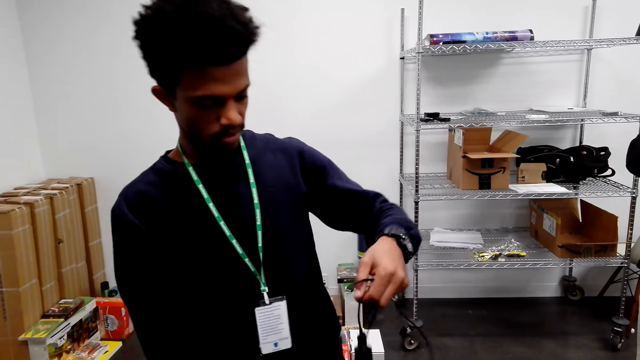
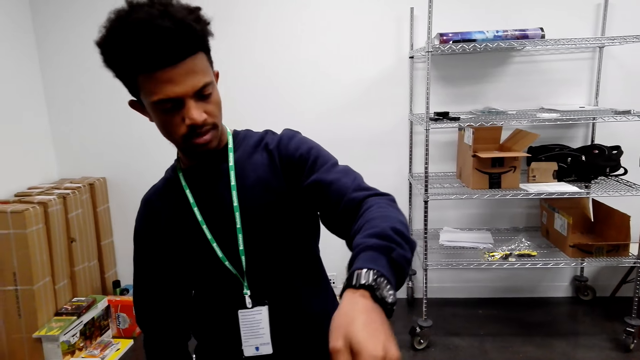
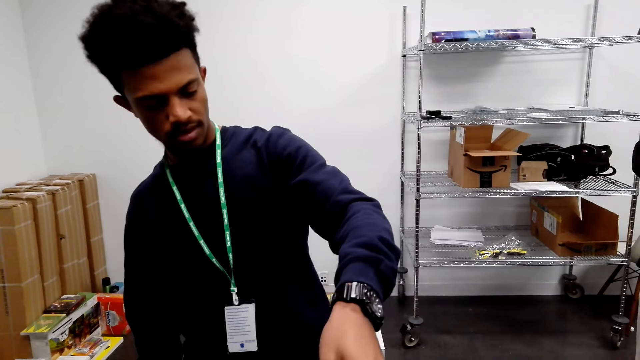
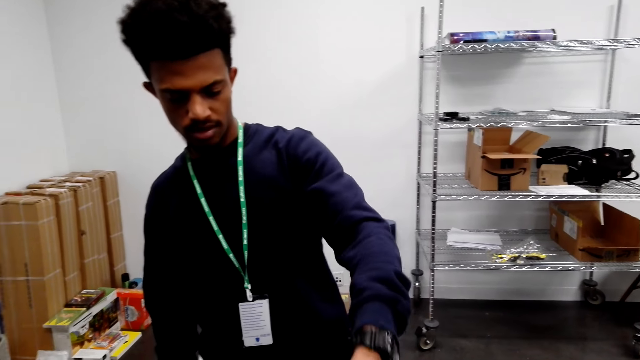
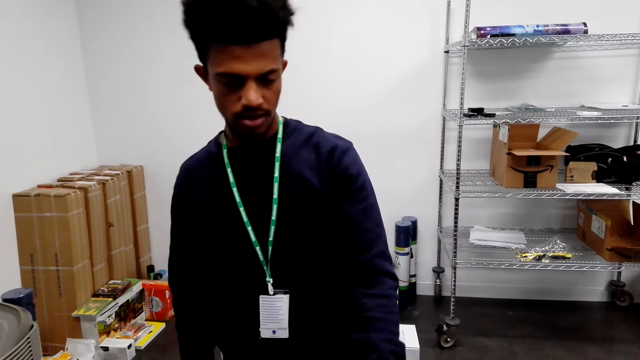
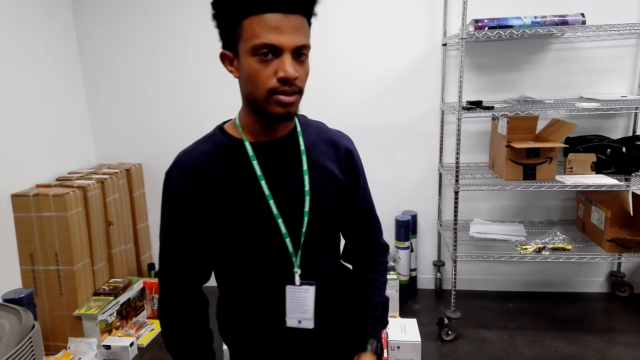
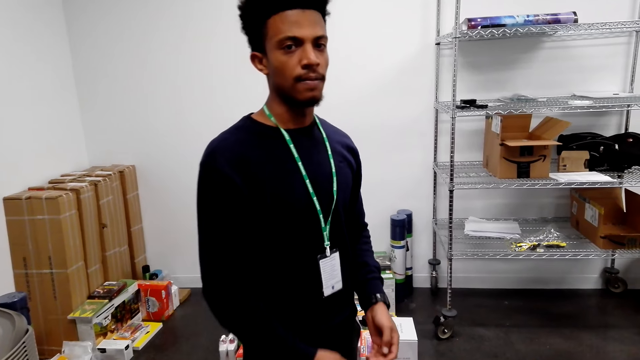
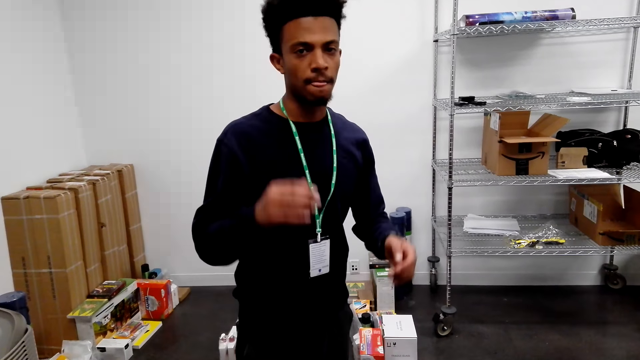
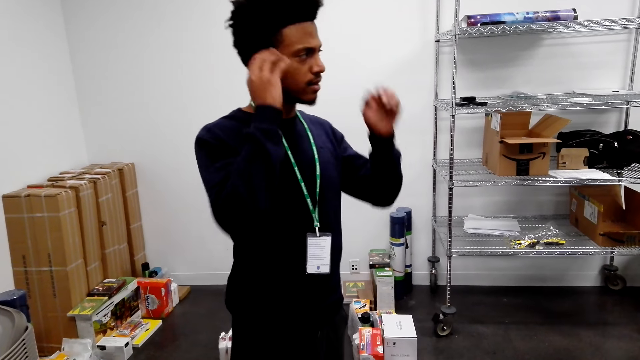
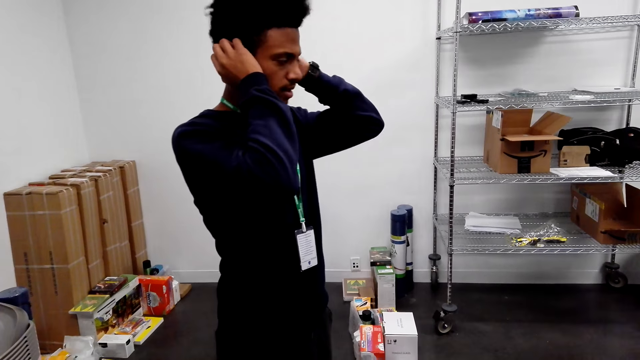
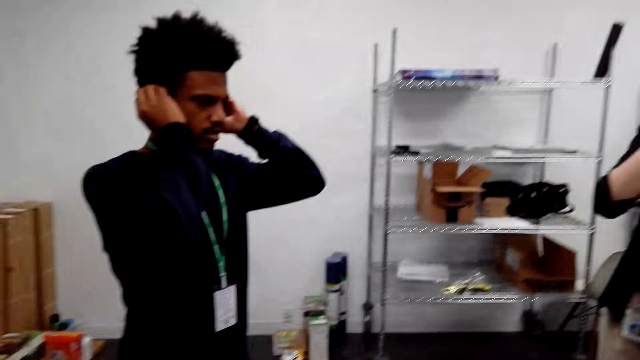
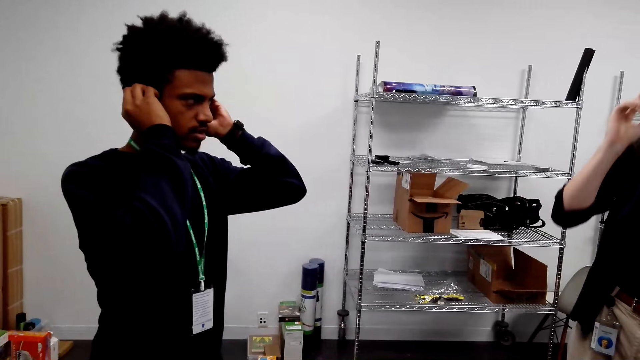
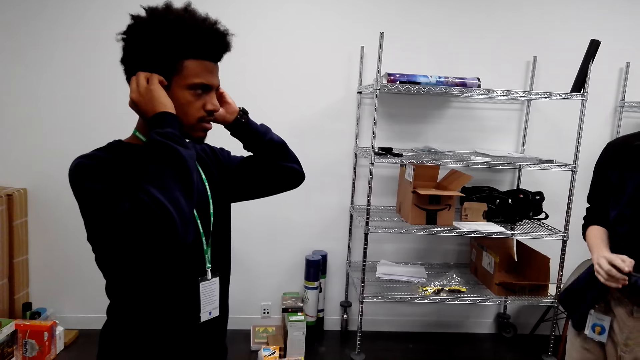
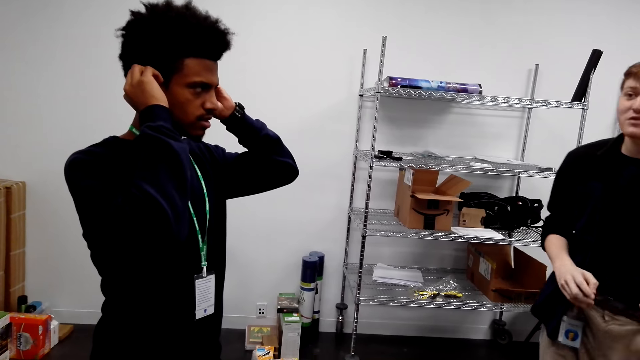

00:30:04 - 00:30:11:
A person gives another person a charger. A man lifts his hands. Another man talks.
